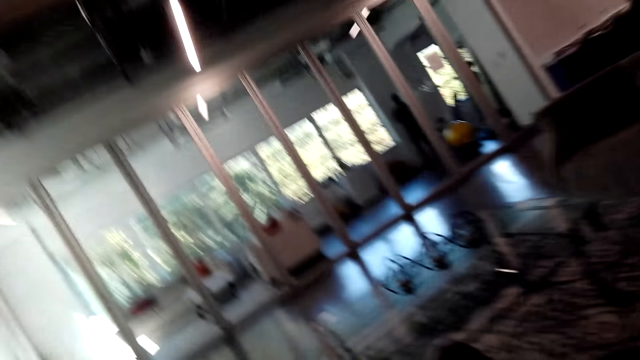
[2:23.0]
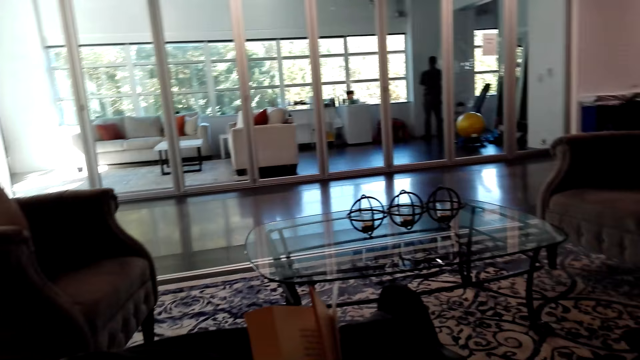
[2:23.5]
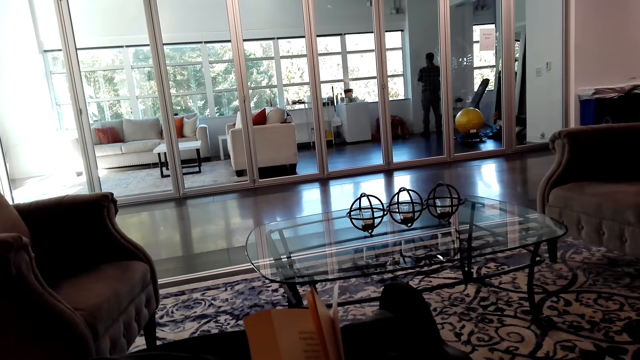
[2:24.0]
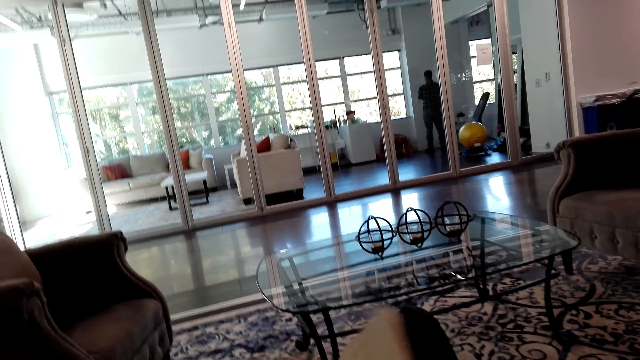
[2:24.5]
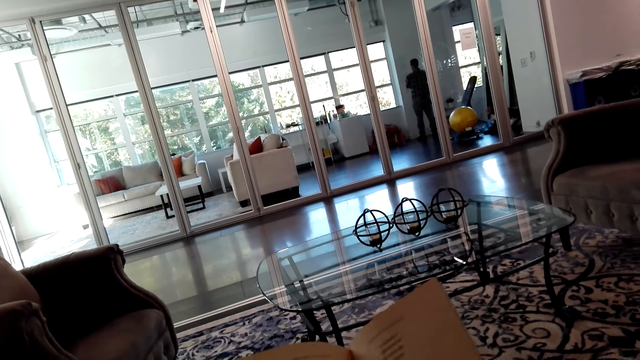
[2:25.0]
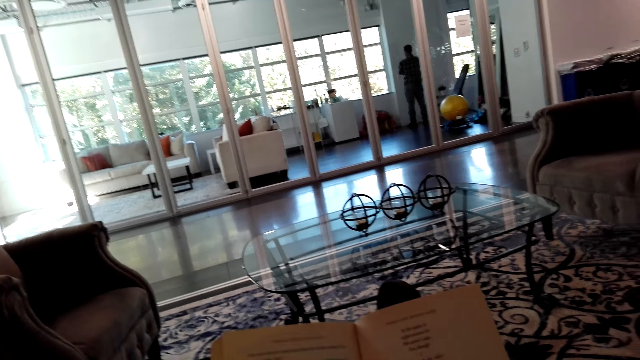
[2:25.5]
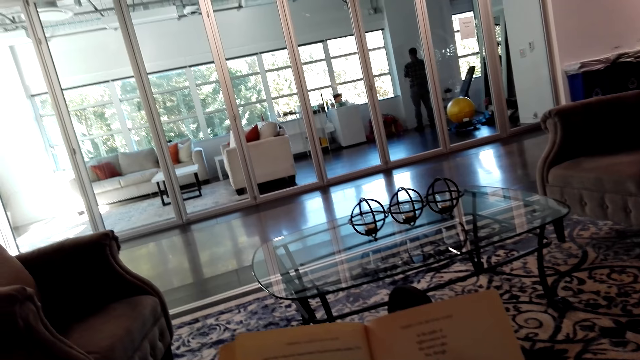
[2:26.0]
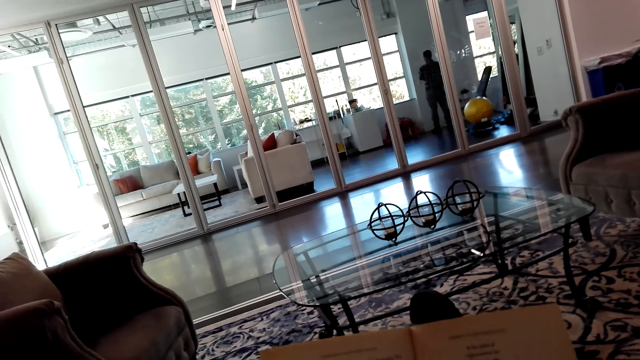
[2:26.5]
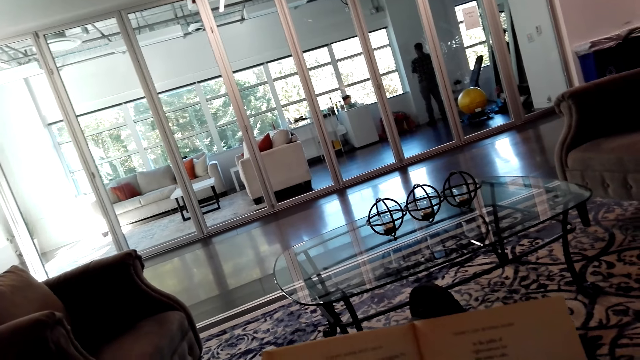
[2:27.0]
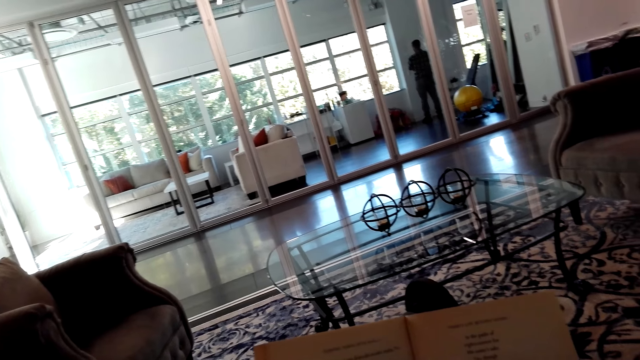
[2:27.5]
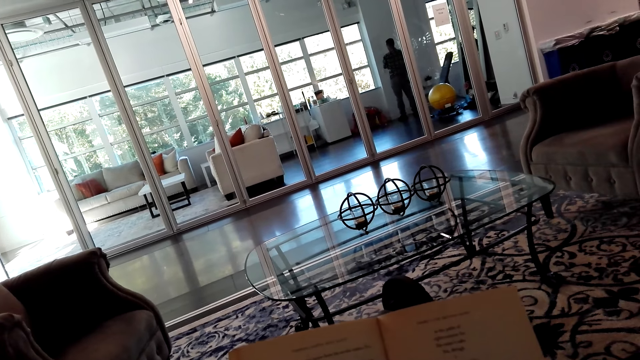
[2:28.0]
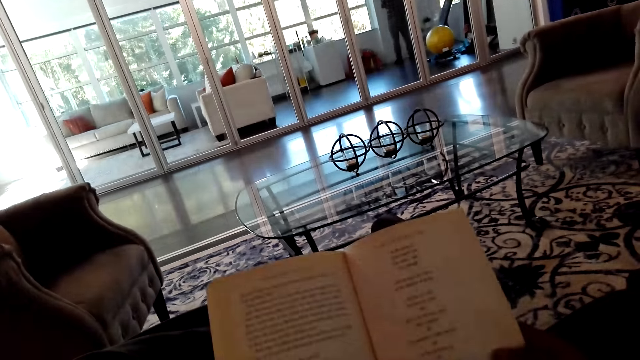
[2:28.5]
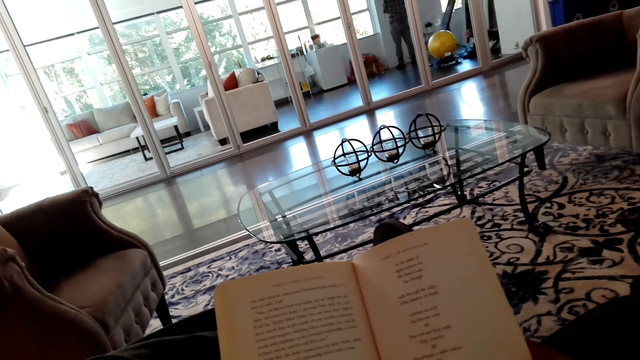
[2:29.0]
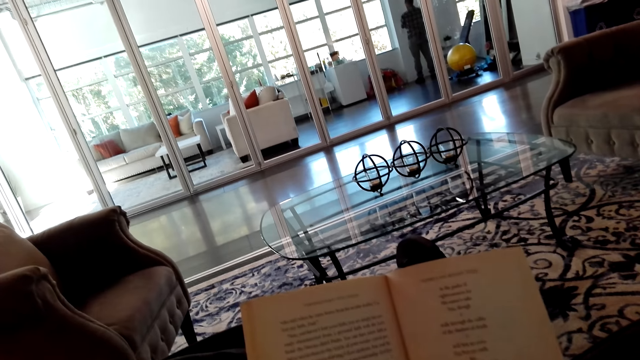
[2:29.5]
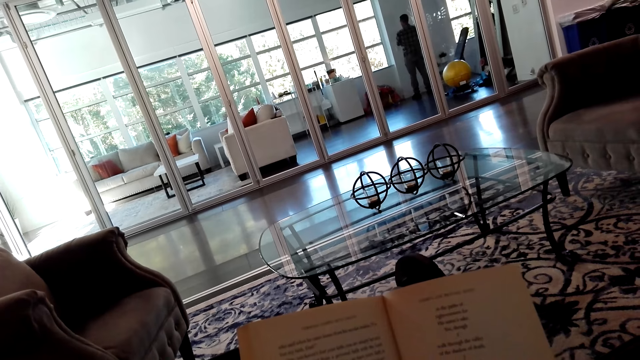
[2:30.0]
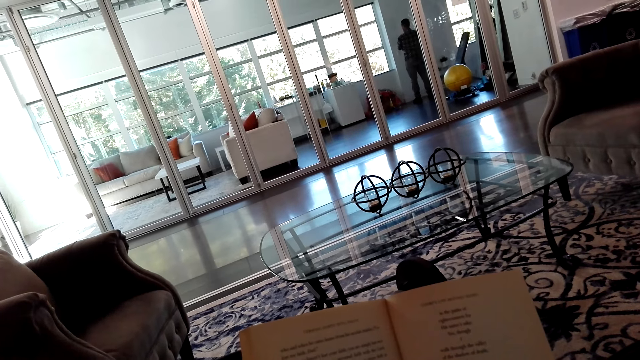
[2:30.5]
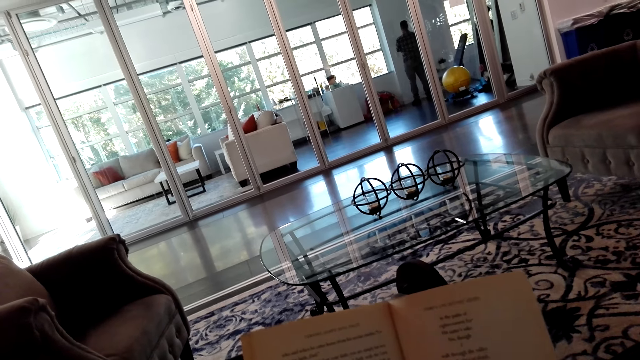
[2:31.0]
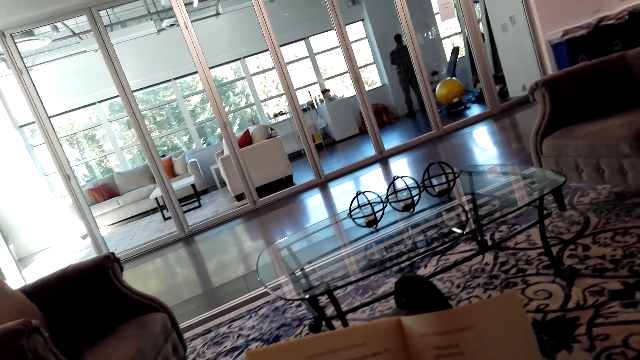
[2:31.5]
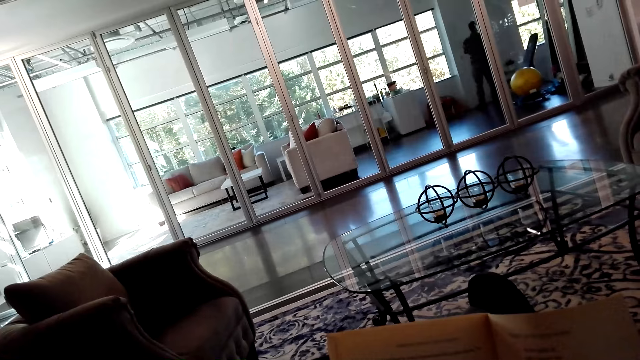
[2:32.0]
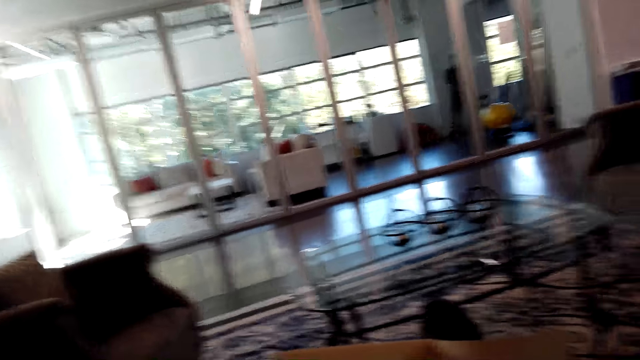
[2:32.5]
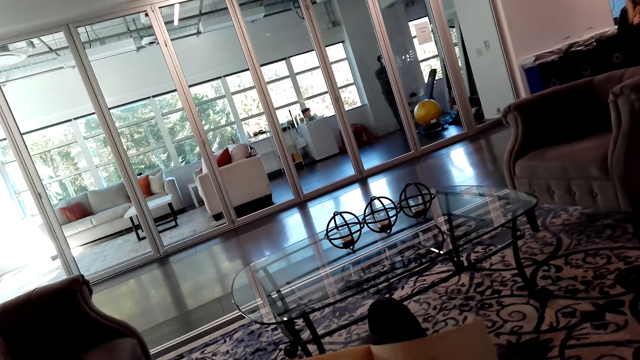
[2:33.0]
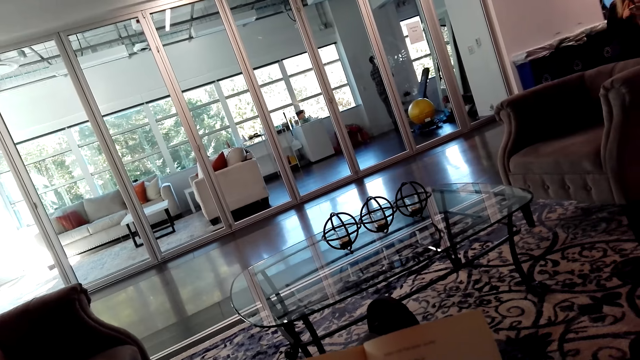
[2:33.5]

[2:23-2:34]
The camera wearer turns a page. They read a book.

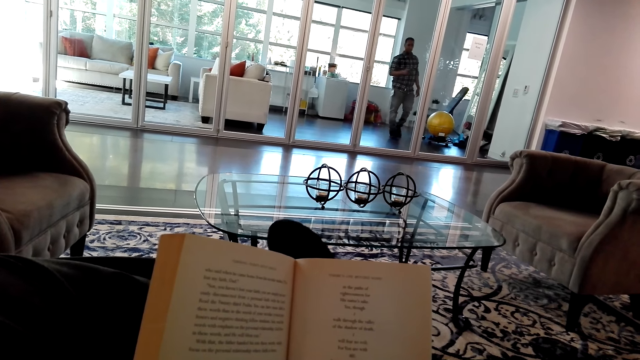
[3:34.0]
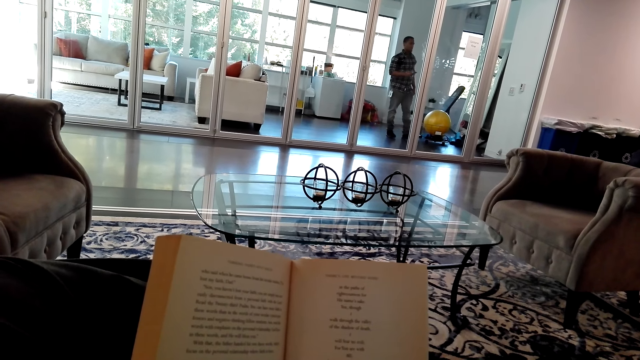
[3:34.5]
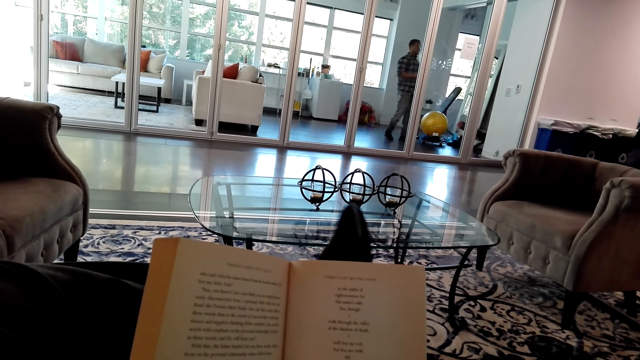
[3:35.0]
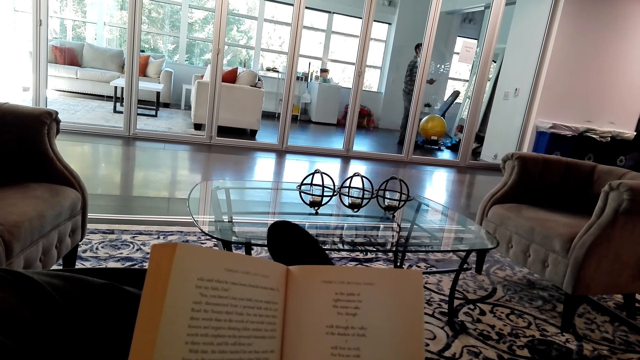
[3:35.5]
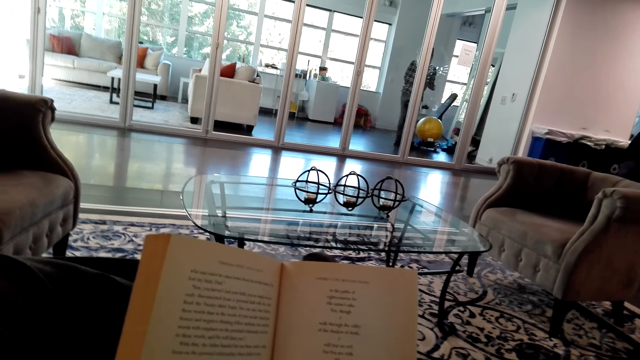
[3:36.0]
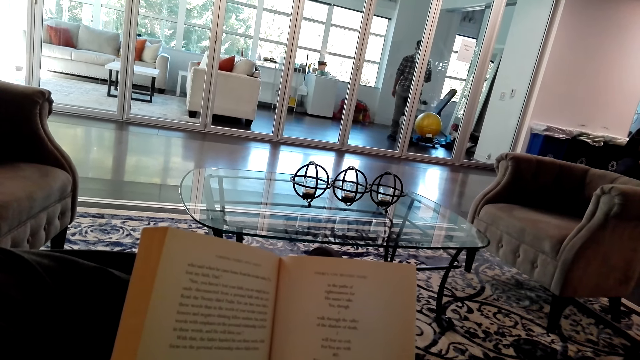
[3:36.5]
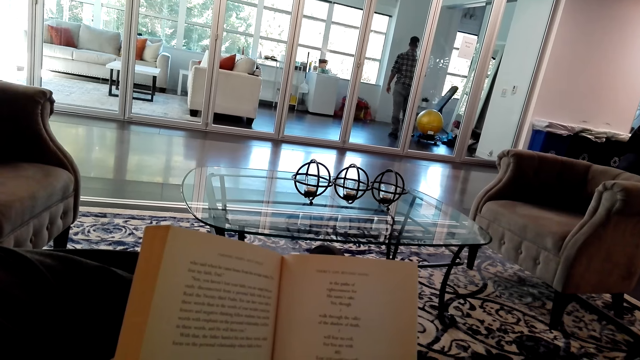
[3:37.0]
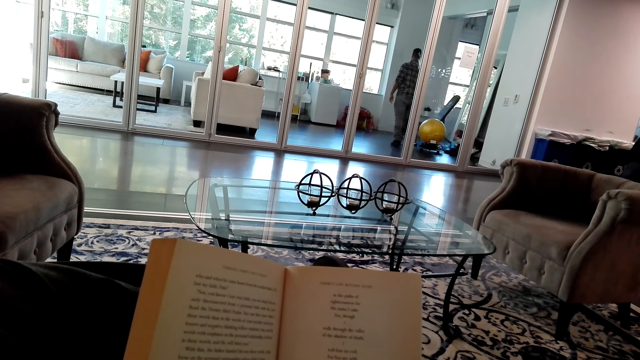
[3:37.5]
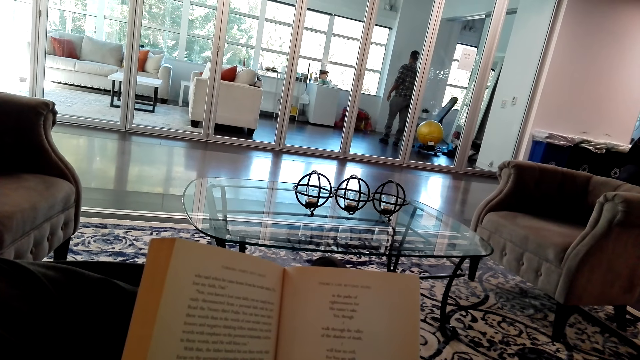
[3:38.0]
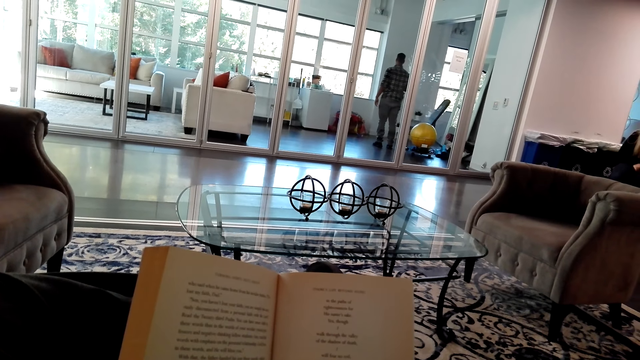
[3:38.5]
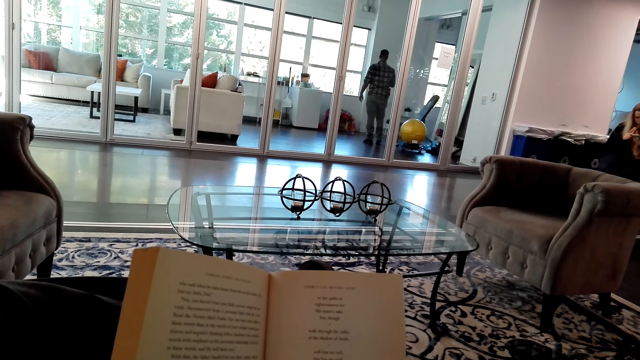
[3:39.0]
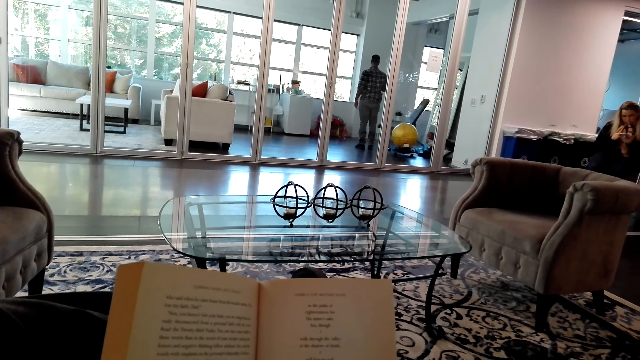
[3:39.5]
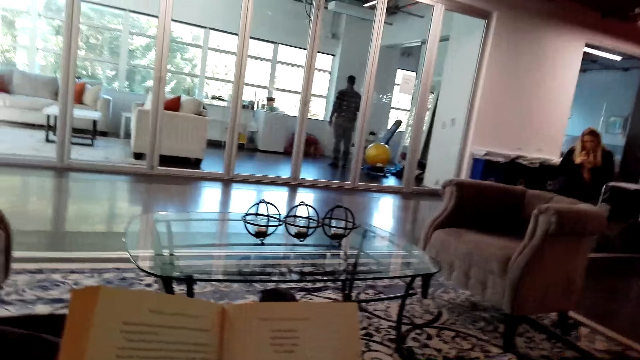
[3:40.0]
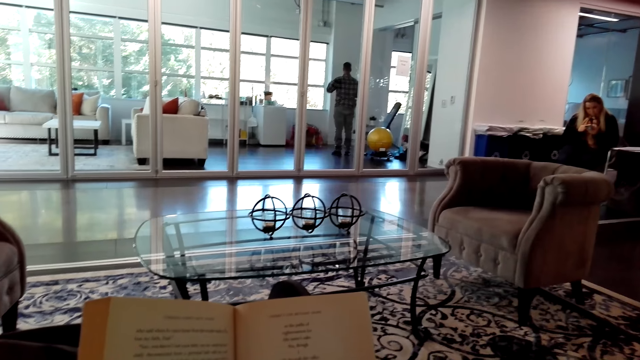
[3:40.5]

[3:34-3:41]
The camera wearer rolls his foot.

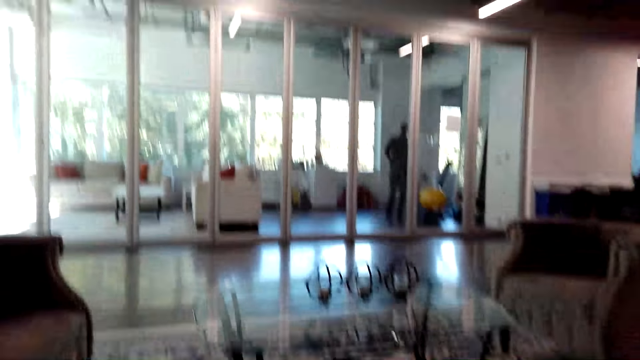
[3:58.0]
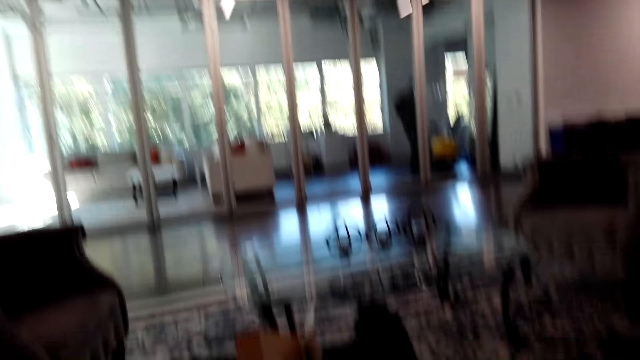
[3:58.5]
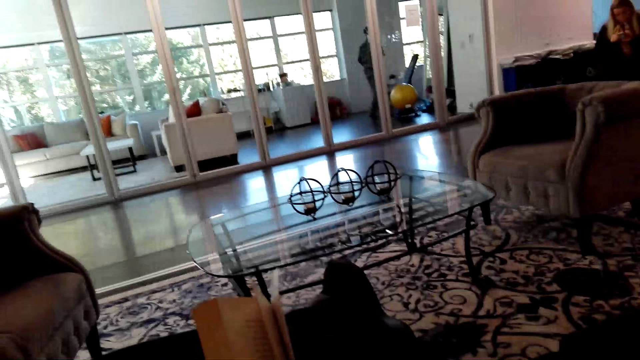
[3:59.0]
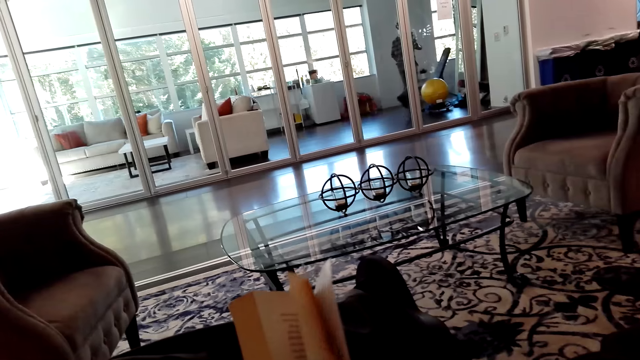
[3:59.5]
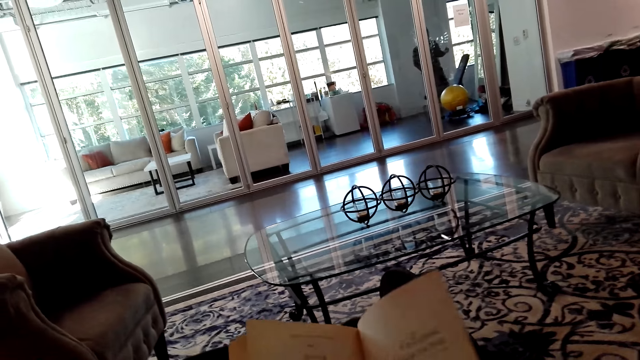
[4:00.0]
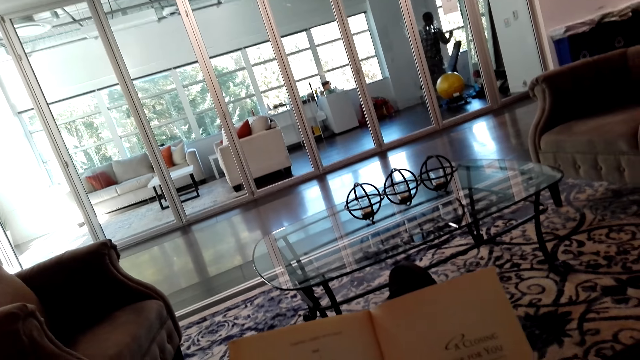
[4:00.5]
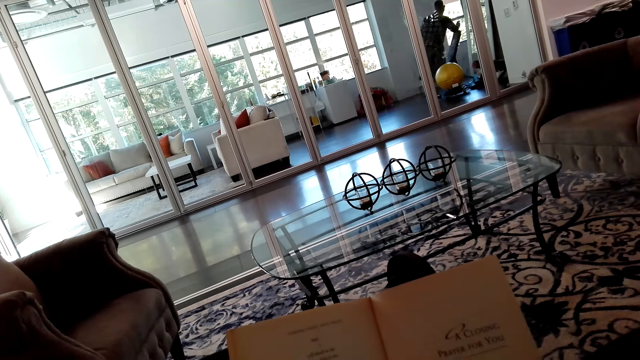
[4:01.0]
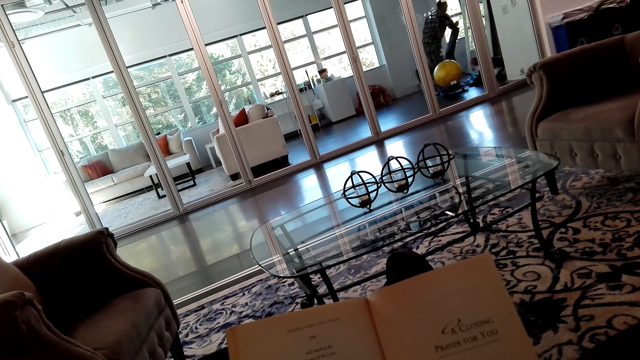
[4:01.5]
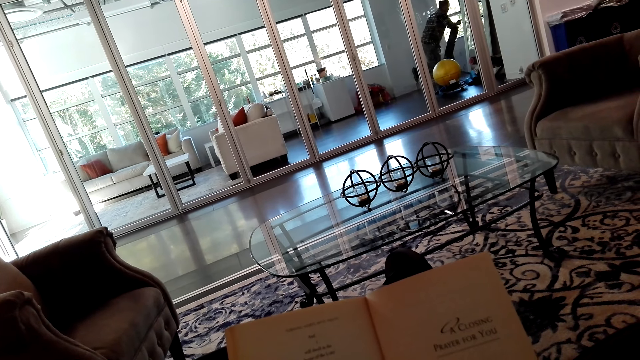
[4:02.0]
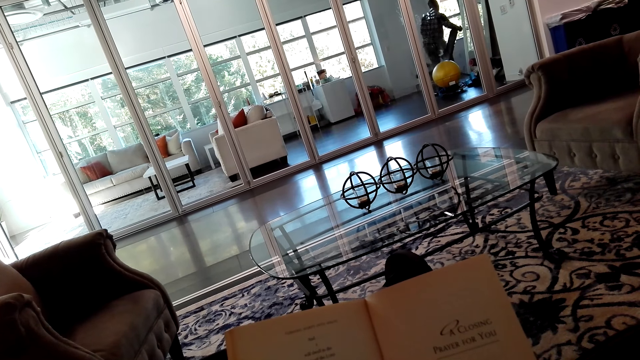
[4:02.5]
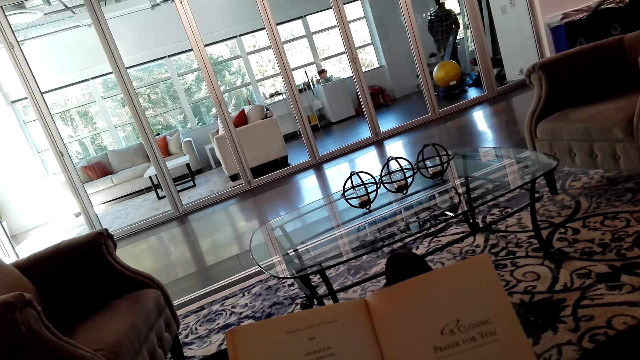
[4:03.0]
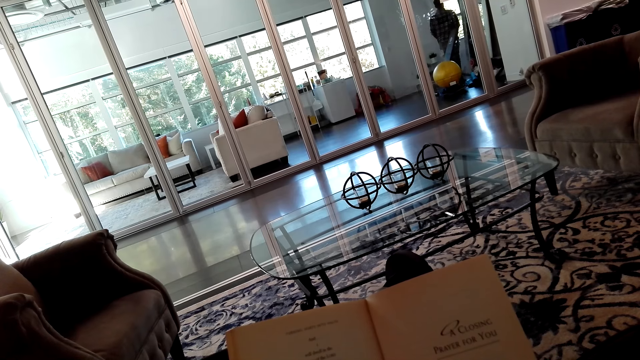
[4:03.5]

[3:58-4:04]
The camera wearer opens a book. They open another page. They read the book.
